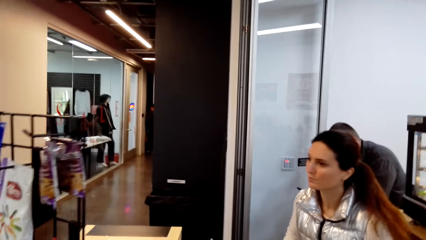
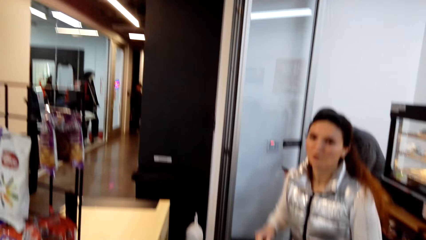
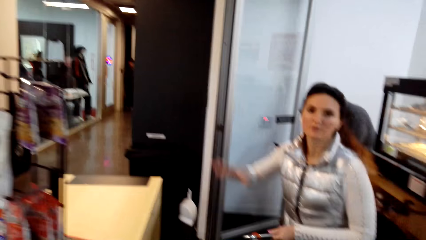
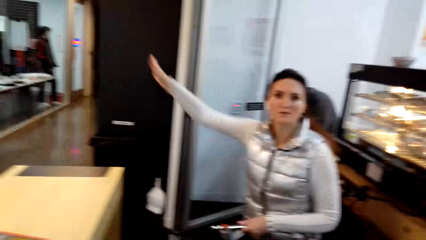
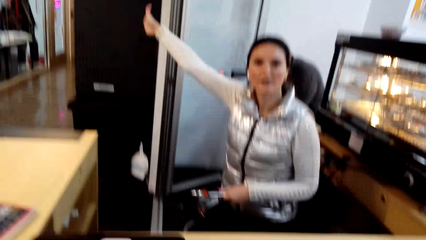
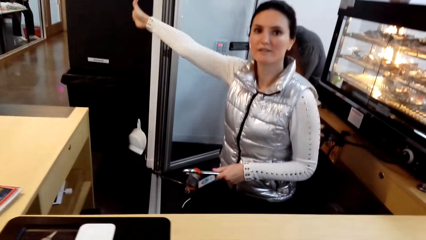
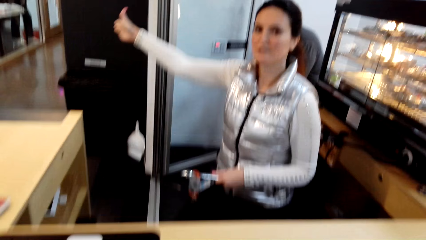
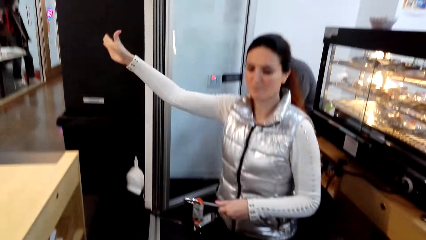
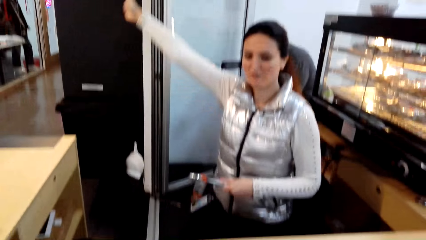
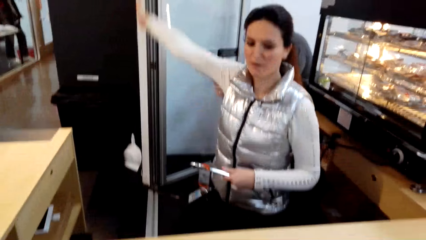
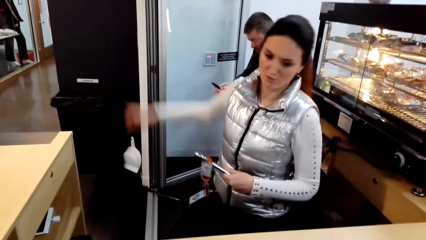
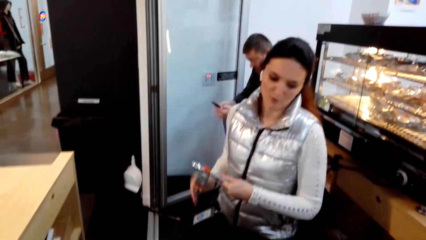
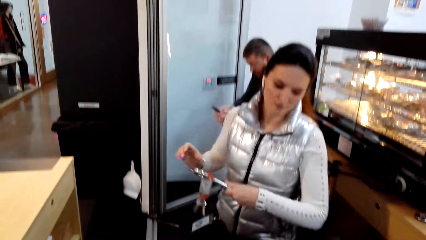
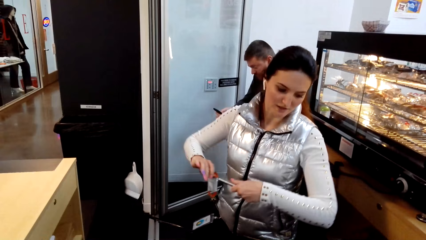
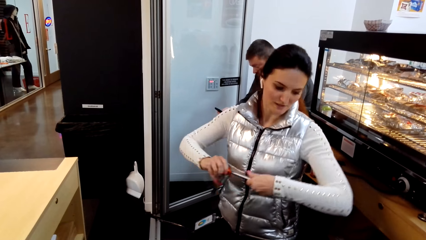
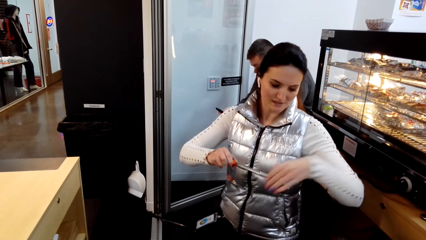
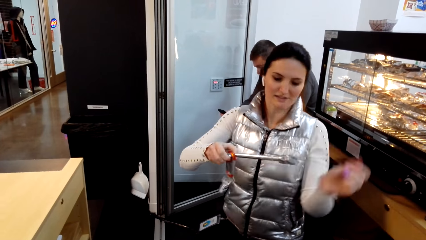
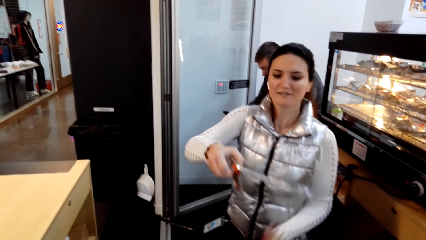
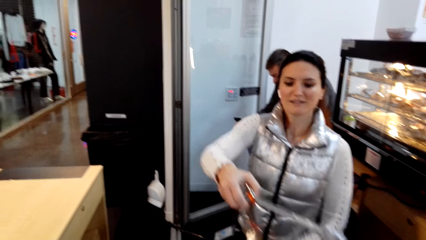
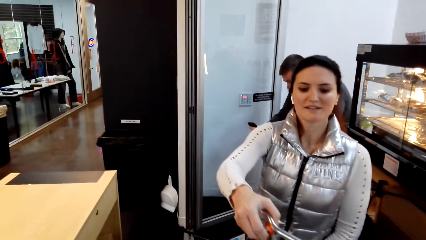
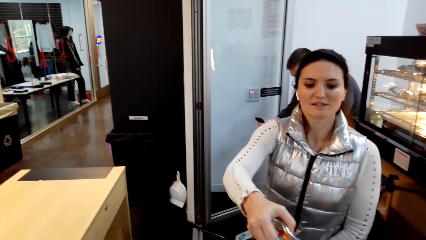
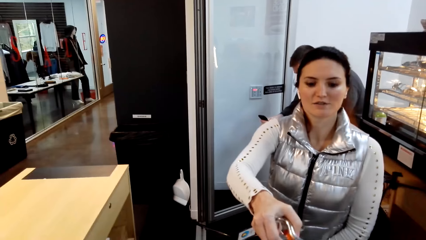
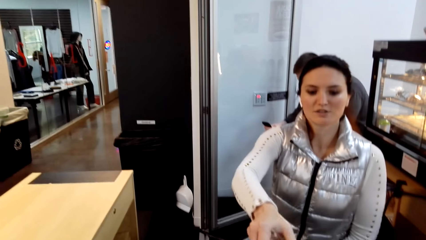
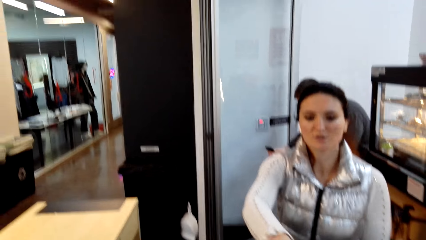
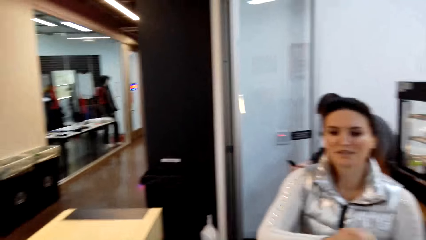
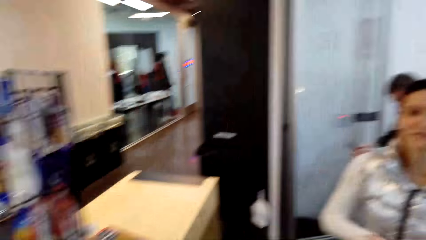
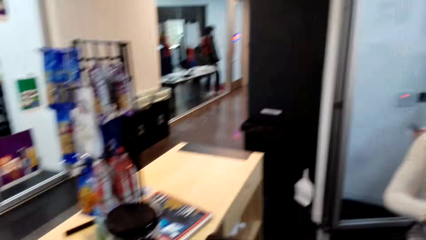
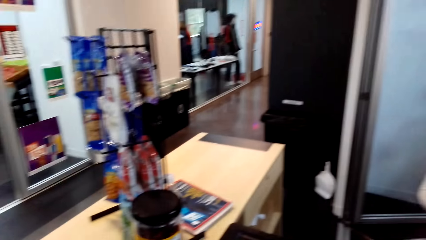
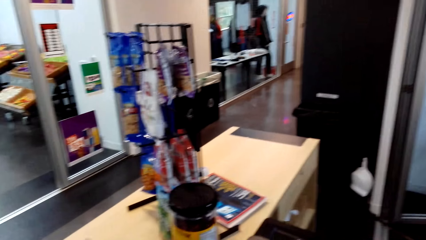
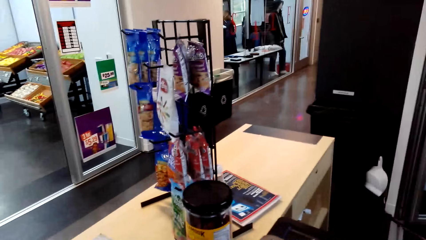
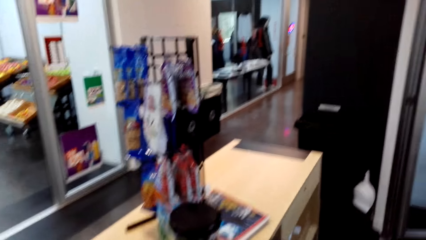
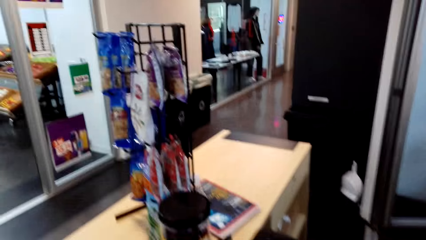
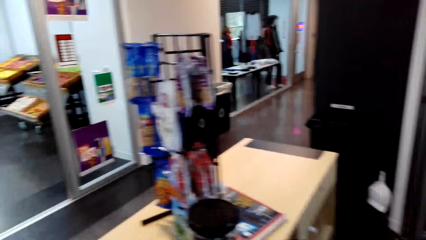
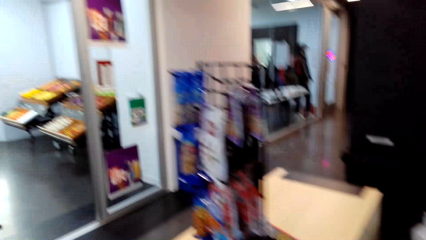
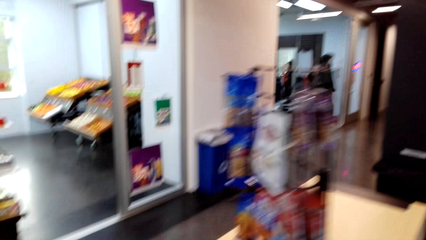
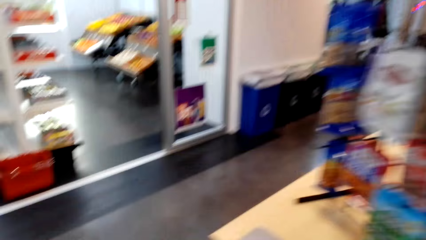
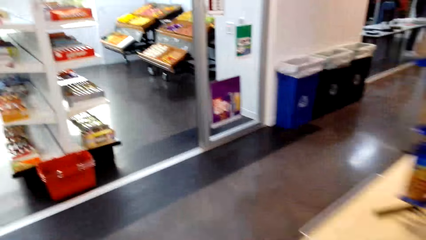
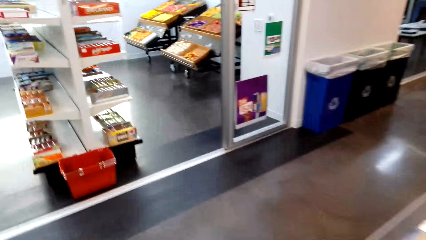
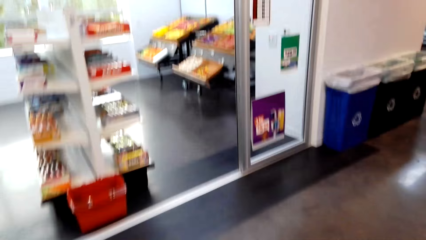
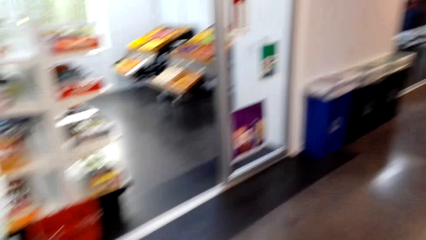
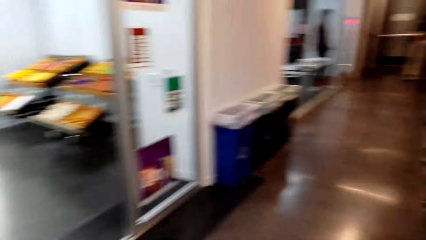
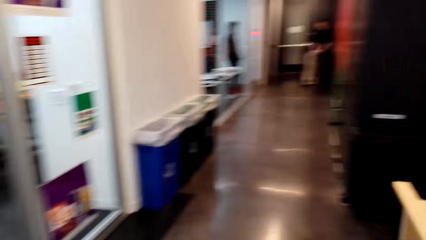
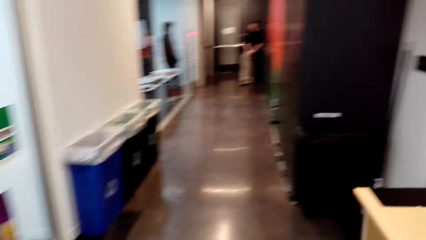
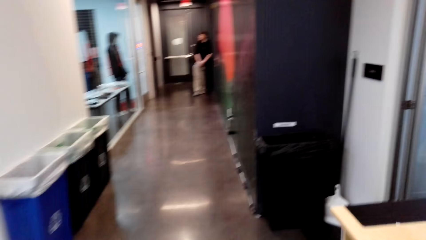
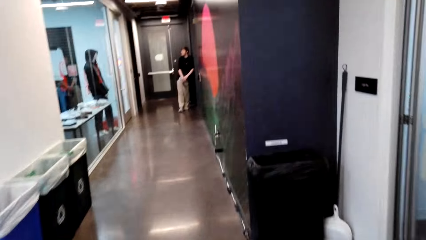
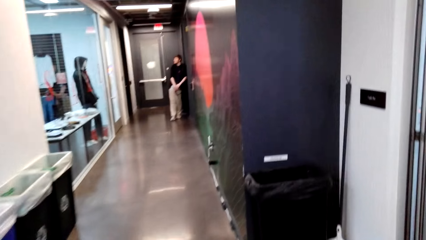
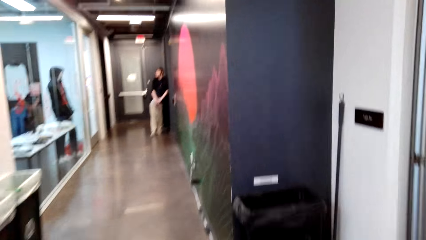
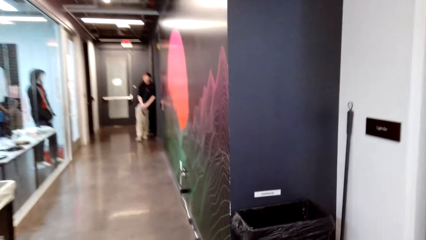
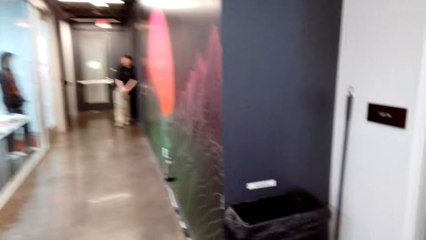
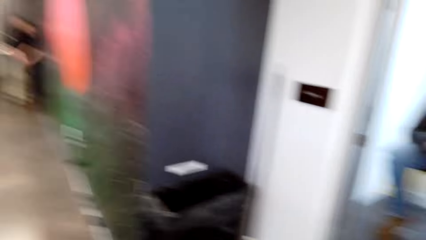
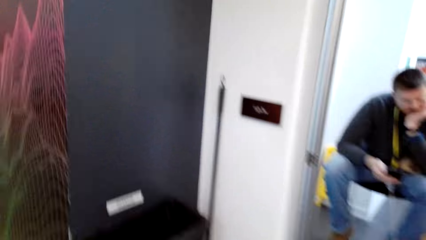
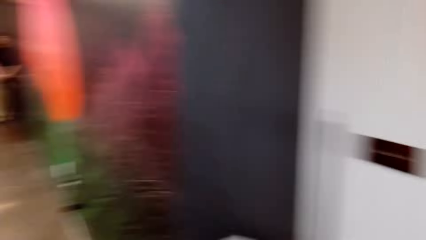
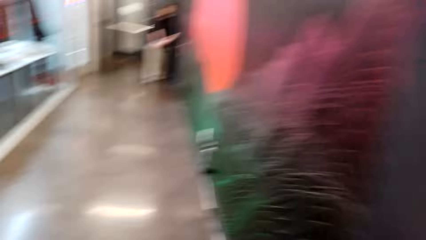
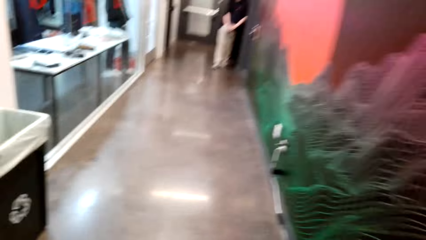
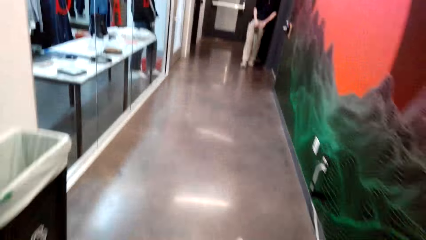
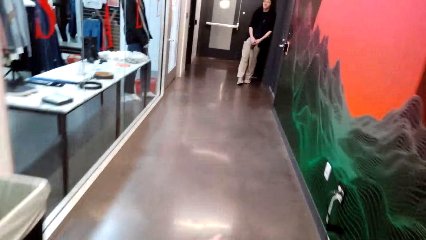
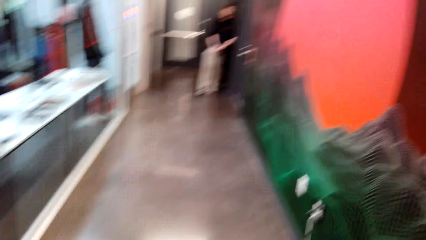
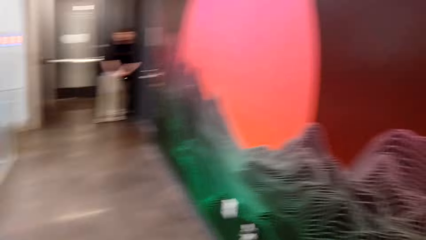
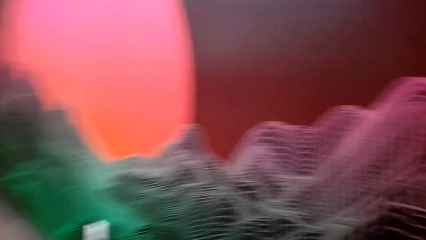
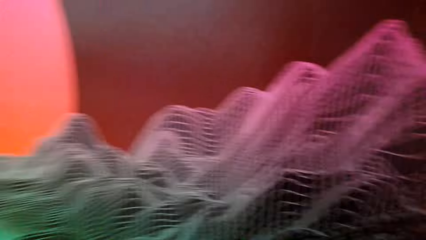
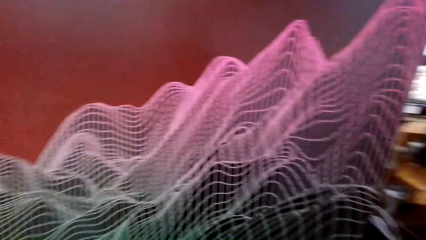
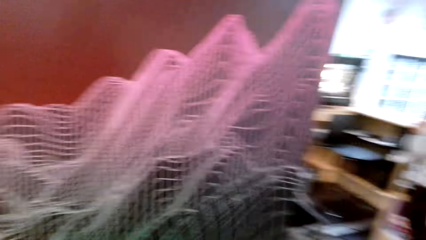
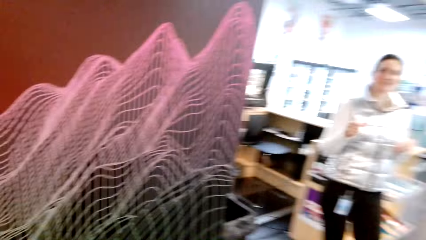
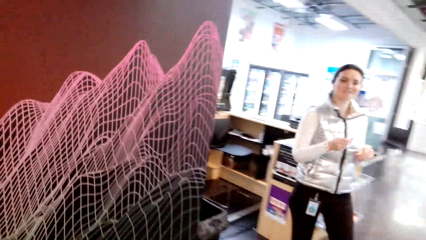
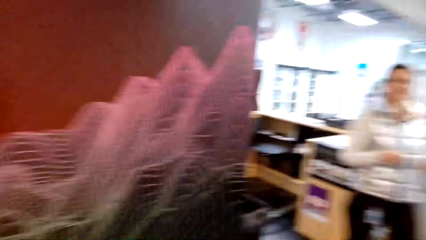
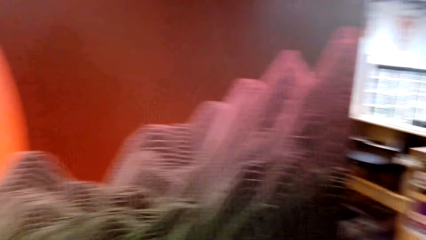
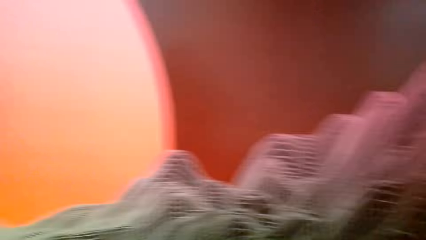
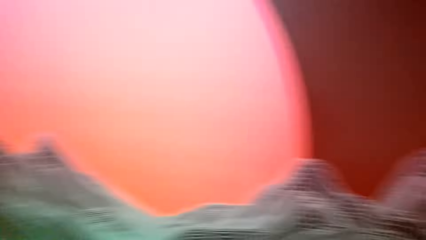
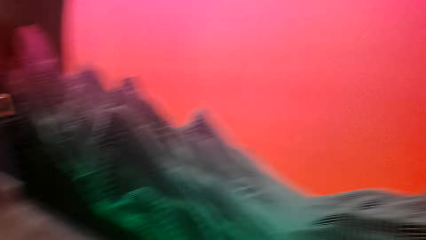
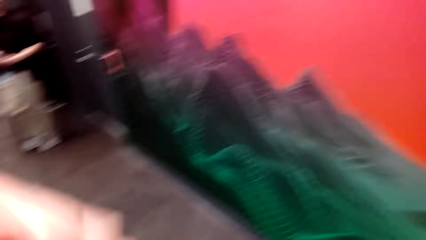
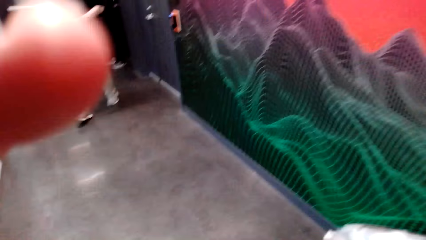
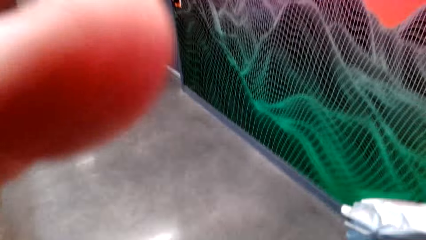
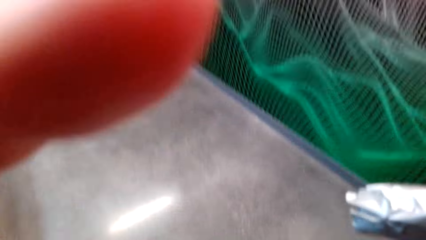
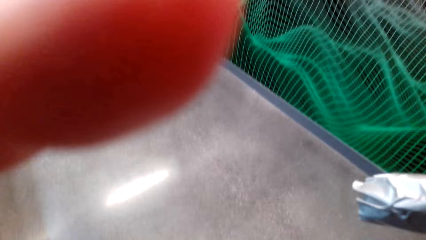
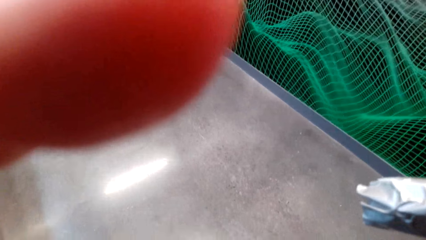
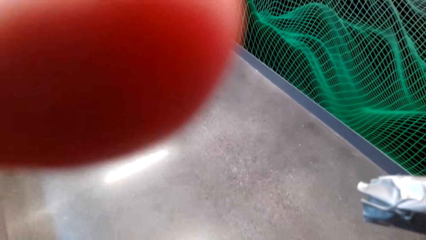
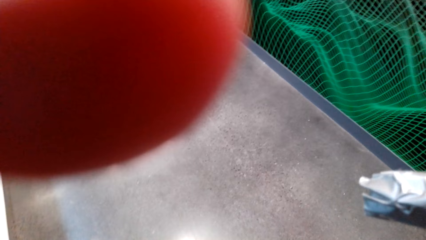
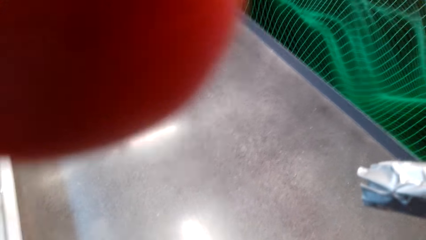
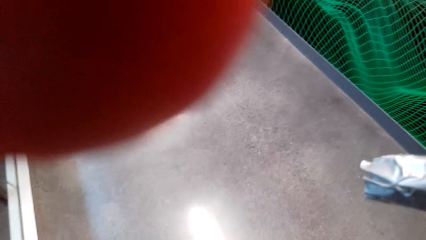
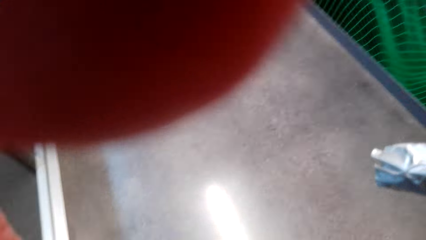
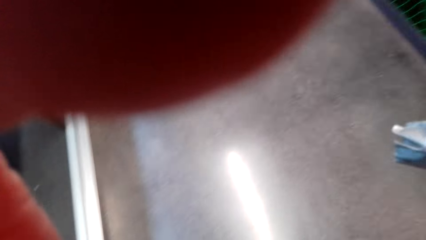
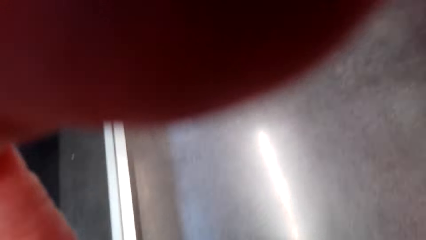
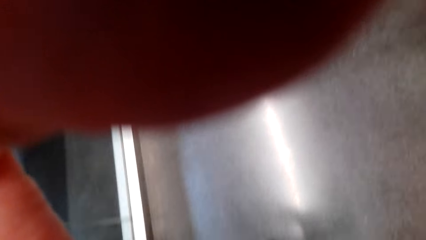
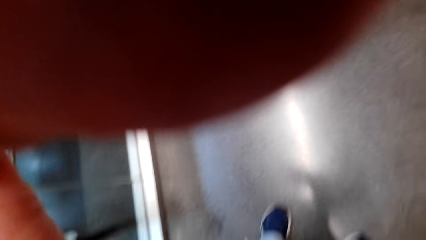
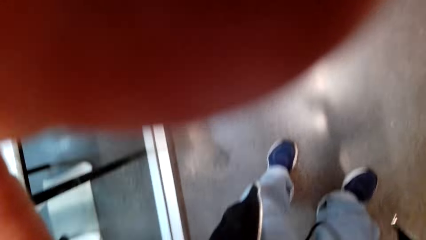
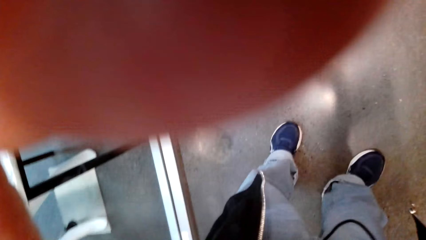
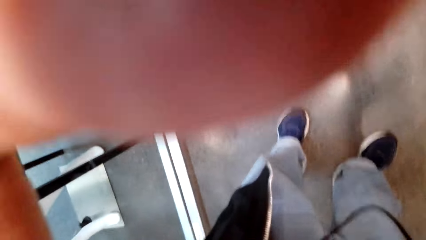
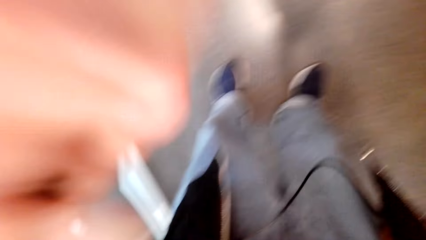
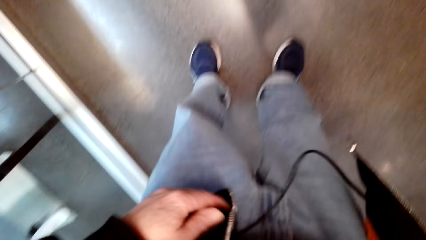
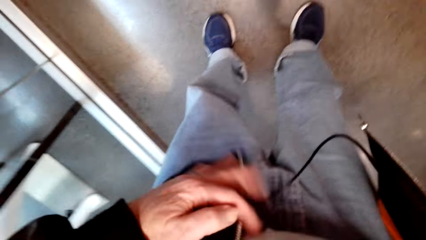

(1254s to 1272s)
The lady gives direction. She points to something. She holds a key. The camera wearer walks in the shop. A man stands on the other side. The lady walks around. The camera wearer adjusts the camera. He lifts his hand.
